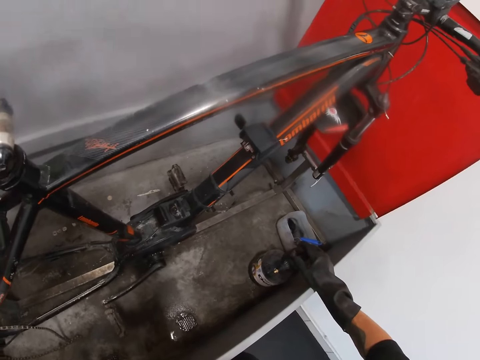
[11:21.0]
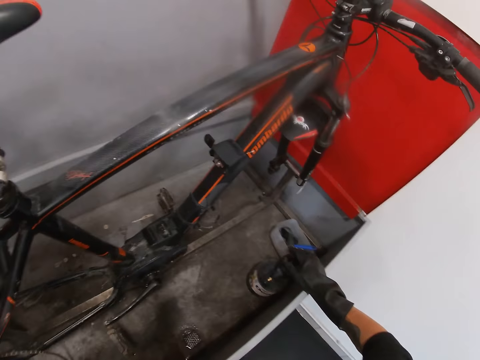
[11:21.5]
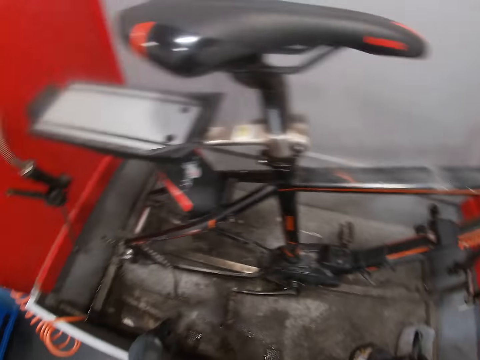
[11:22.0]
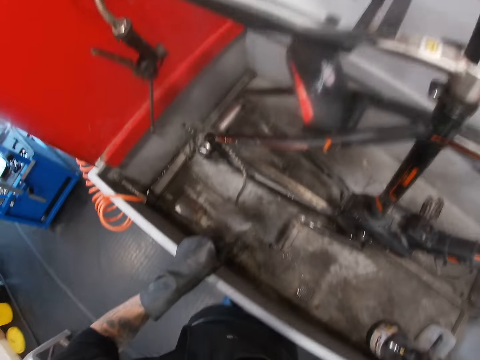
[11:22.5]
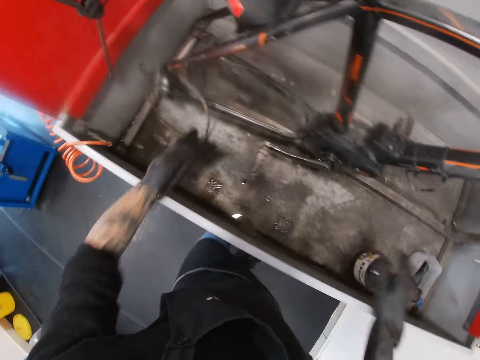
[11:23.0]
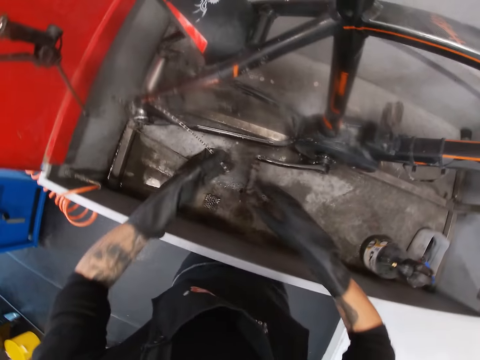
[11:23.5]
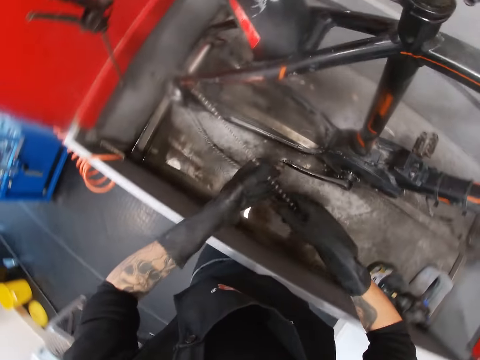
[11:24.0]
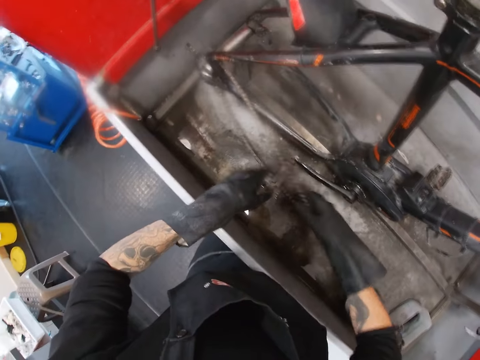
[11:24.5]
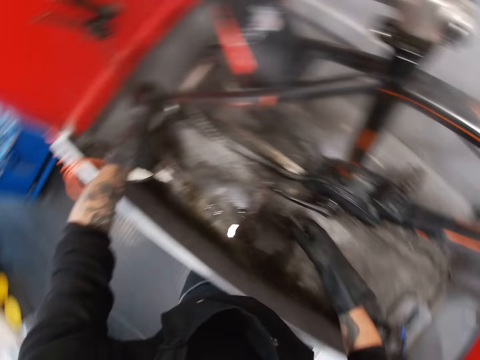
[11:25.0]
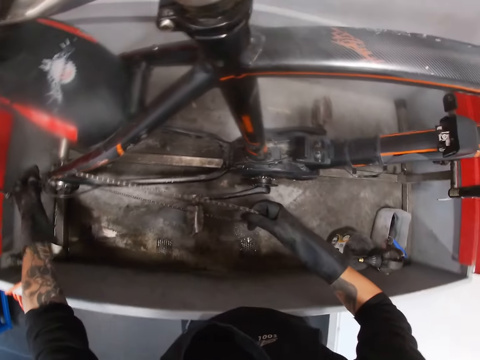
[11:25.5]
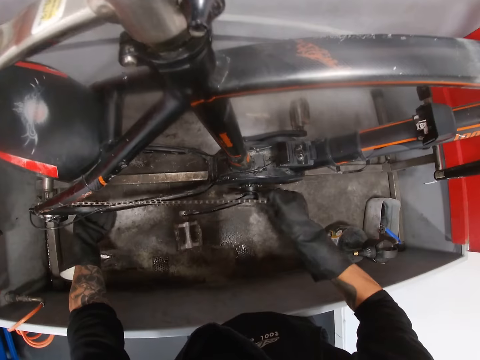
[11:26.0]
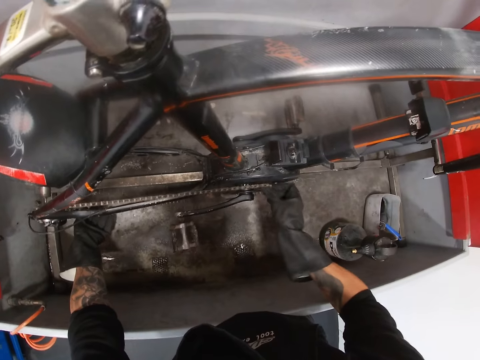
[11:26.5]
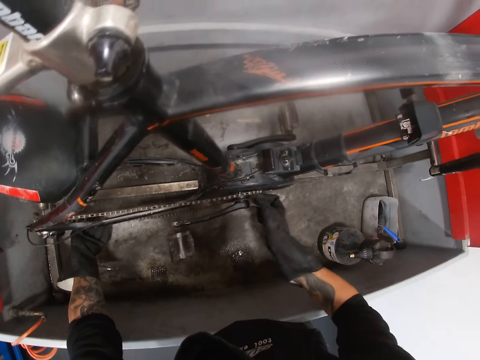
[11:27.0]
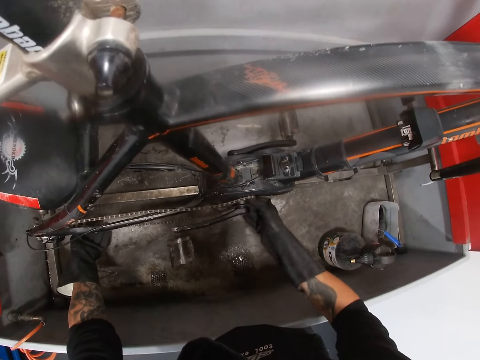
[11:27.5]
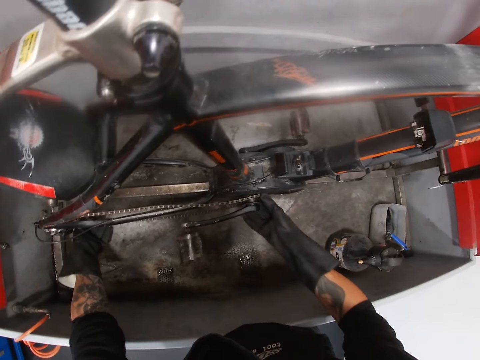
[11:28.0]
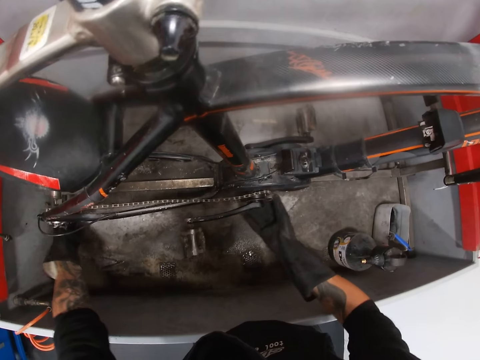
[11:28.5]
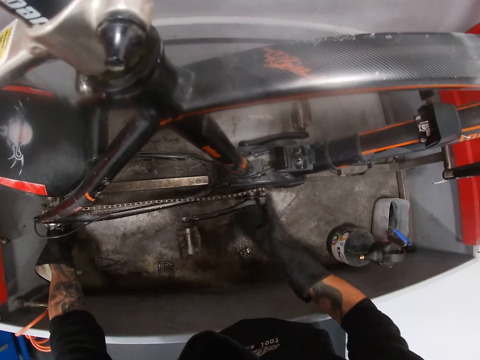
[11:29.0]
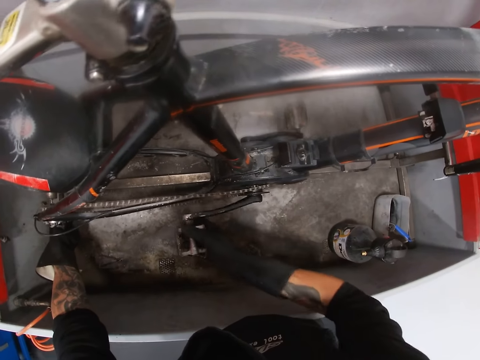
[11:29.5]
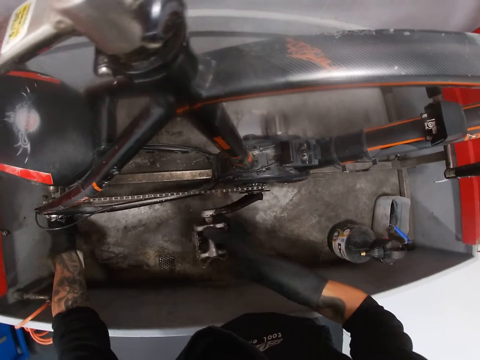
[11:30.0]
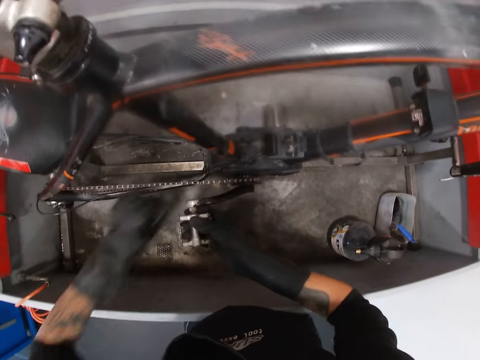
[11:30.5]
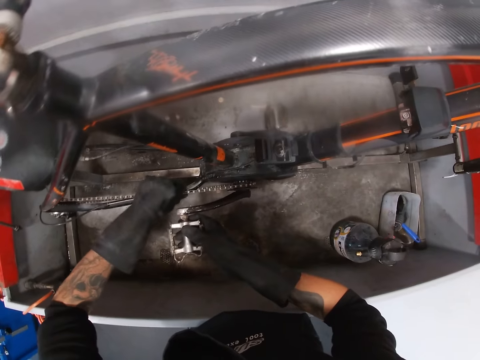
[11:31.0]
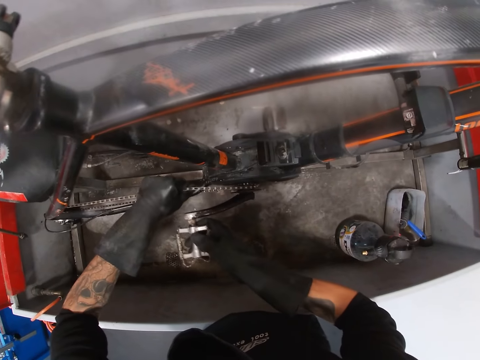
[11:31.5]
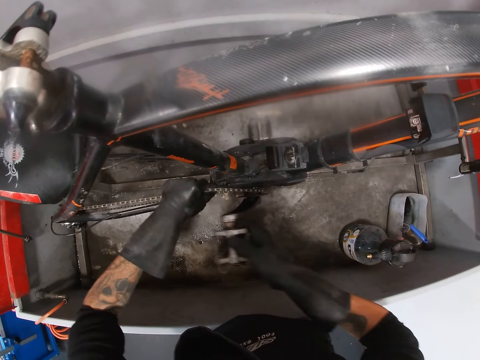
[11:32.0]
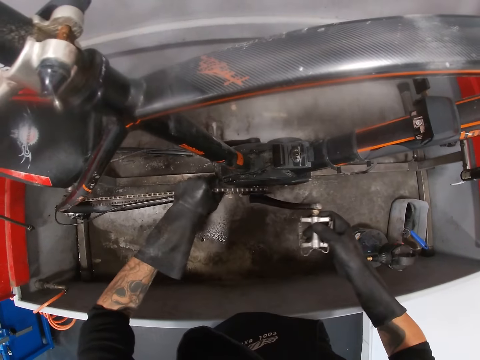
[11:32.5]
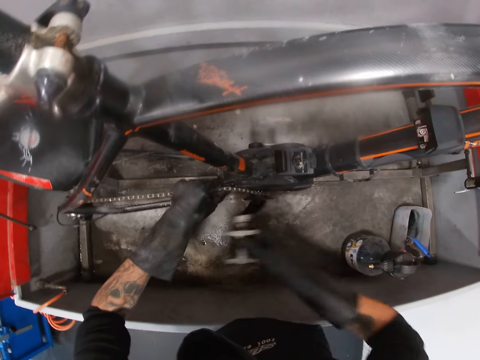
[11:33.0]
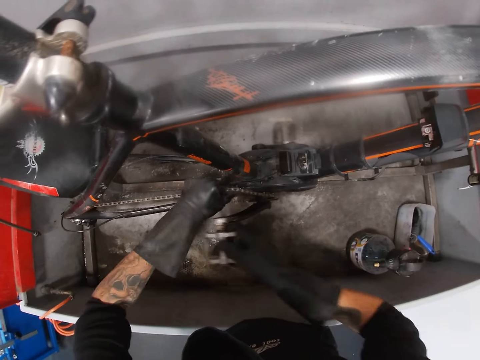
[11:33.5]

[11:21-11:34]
The camera wearer picks up the chain of the bicycle from the bicycle wash with his left hand. He fixes the chain of the bicycle to the chainring of the bicycle with both hands. He pulls the bicycle chain. He rolls the pedal of the bicycle with his right hand. He holds the chain of the bicycle with his left hand.

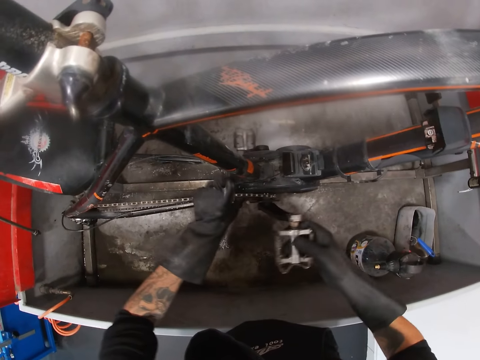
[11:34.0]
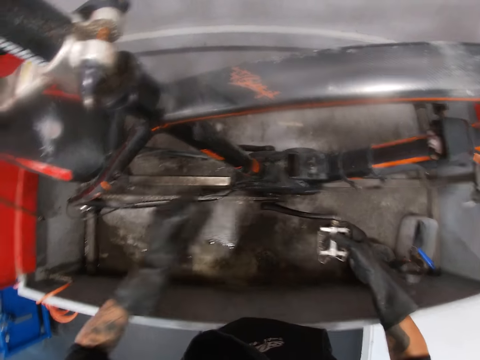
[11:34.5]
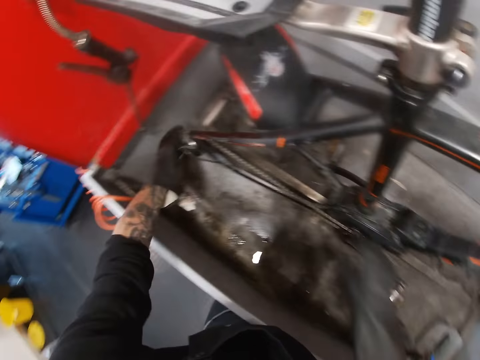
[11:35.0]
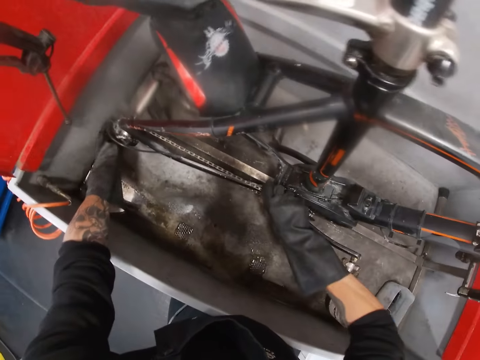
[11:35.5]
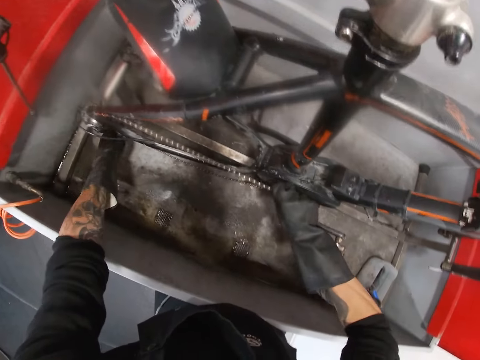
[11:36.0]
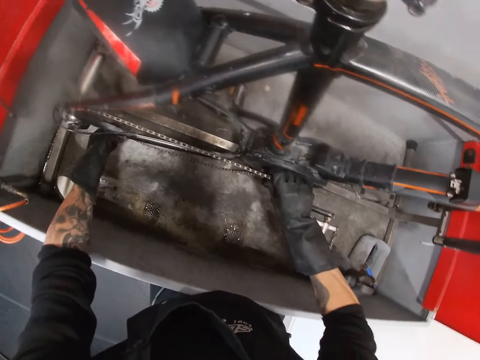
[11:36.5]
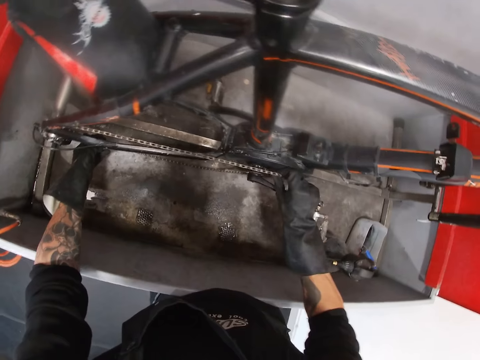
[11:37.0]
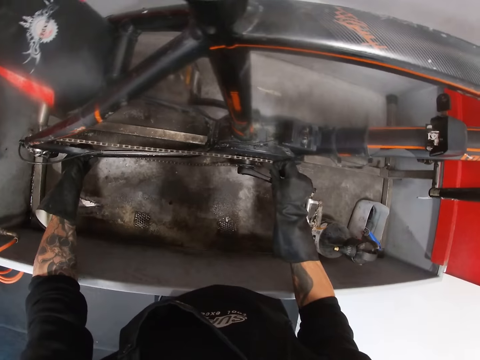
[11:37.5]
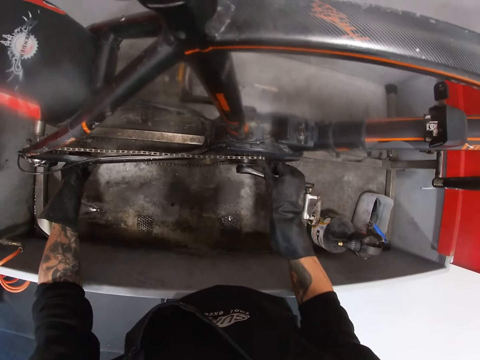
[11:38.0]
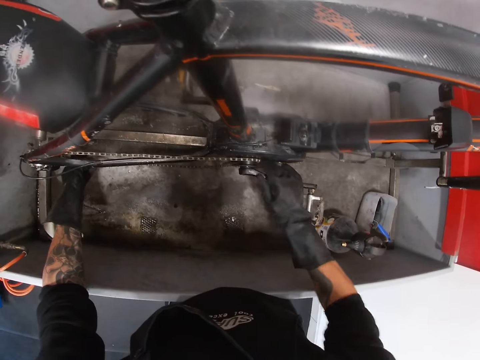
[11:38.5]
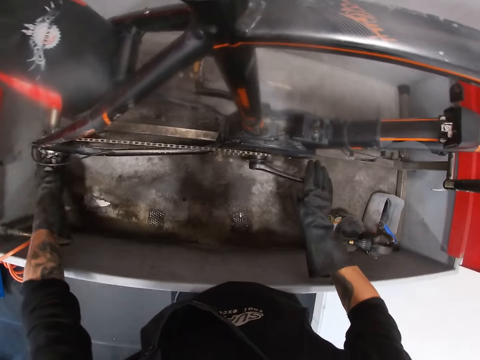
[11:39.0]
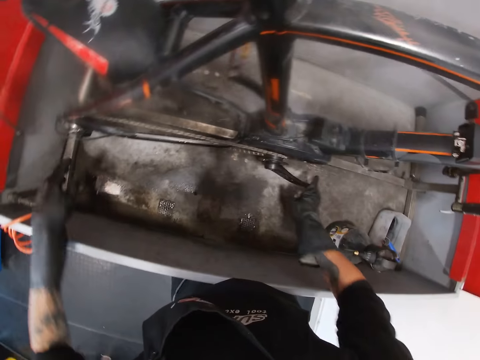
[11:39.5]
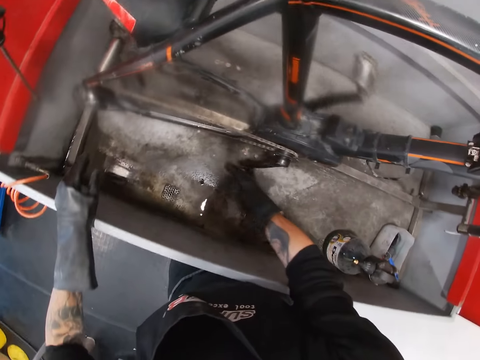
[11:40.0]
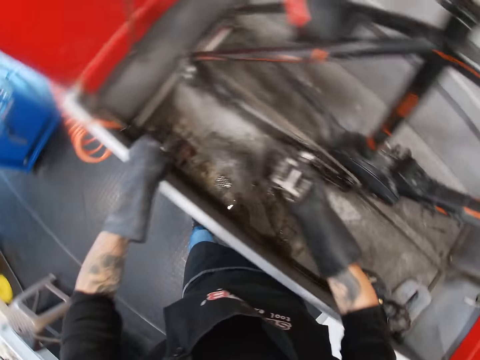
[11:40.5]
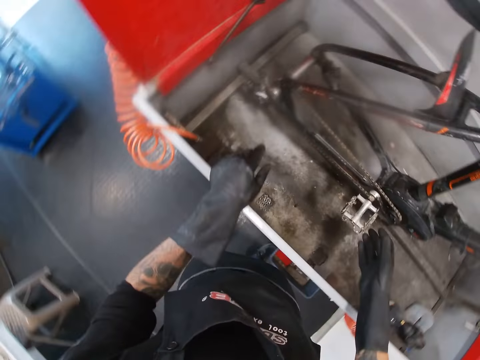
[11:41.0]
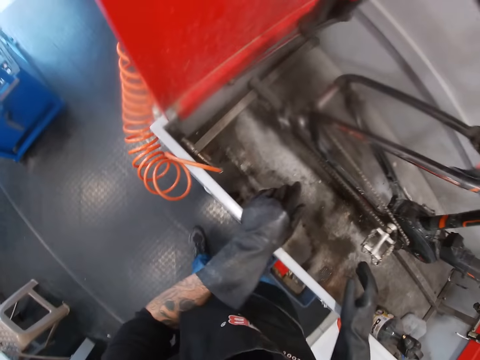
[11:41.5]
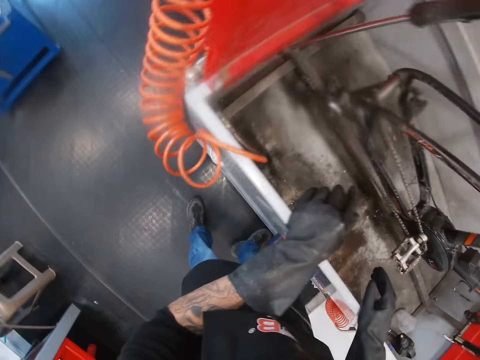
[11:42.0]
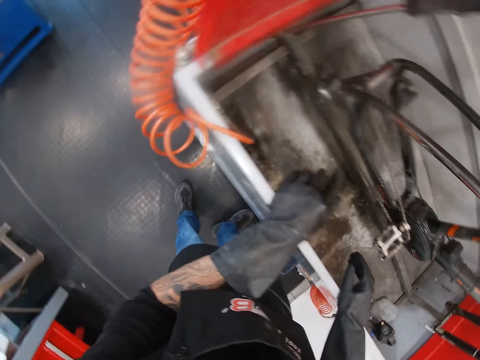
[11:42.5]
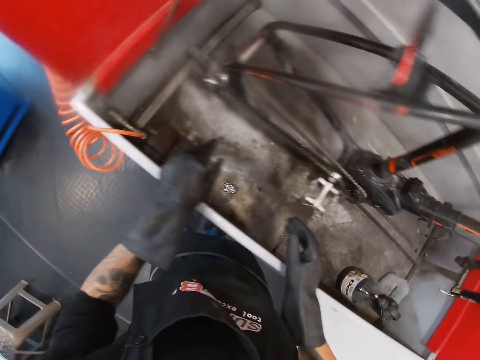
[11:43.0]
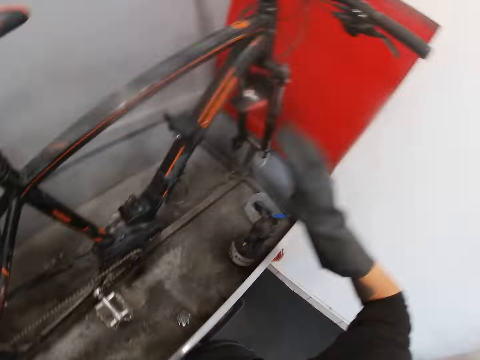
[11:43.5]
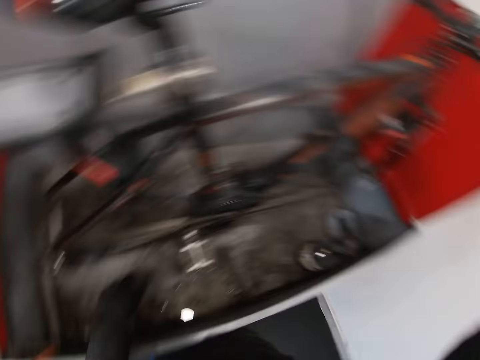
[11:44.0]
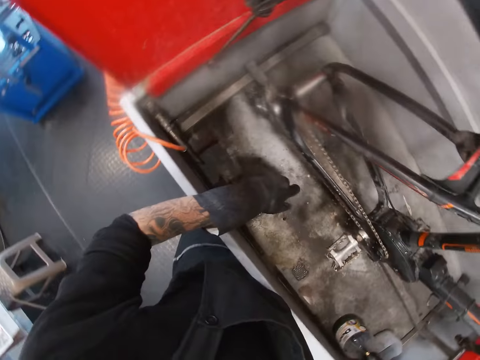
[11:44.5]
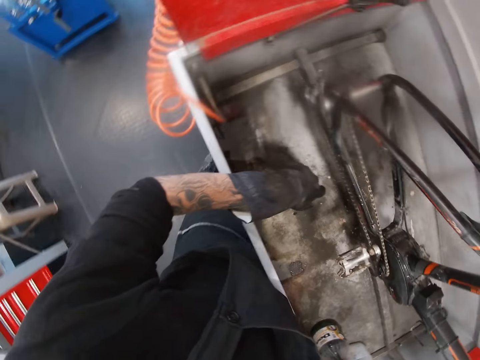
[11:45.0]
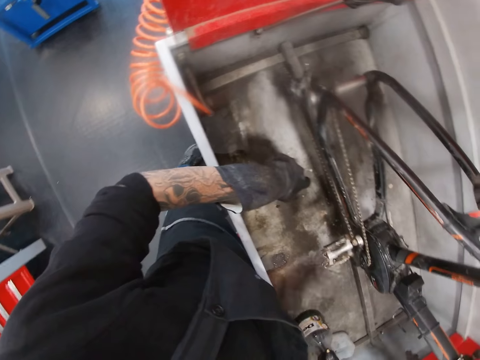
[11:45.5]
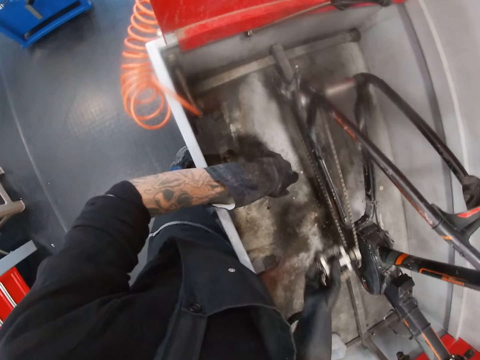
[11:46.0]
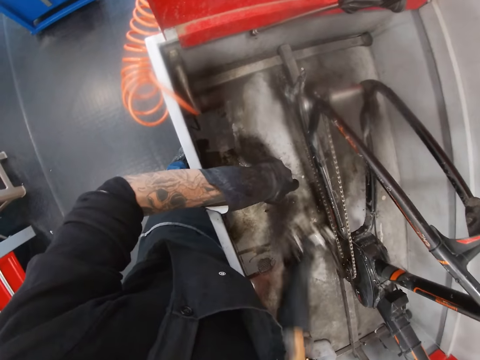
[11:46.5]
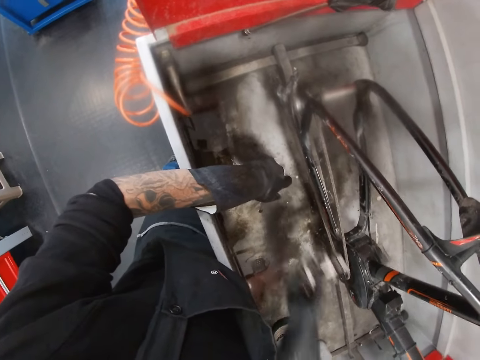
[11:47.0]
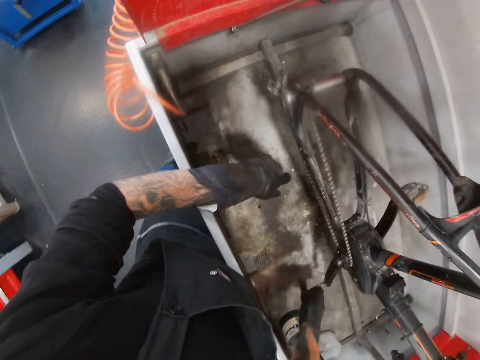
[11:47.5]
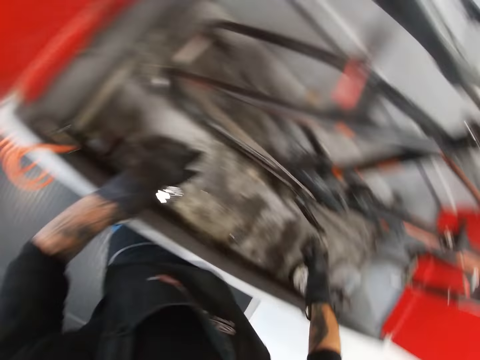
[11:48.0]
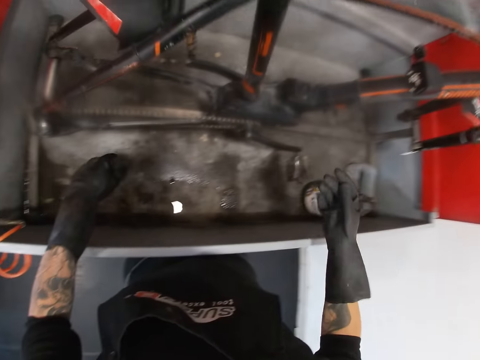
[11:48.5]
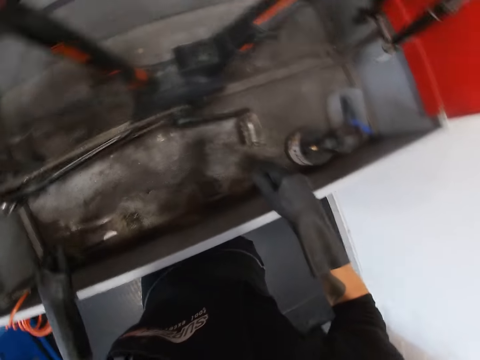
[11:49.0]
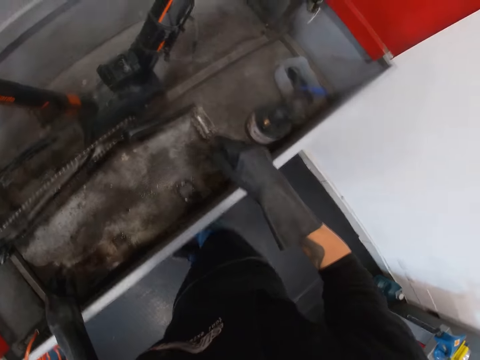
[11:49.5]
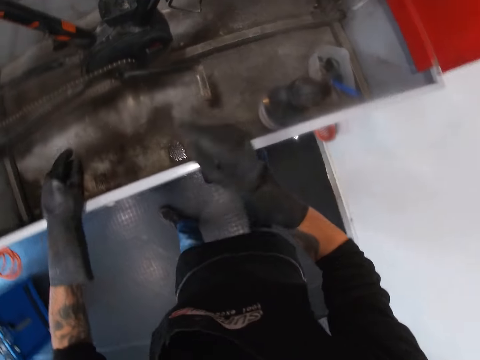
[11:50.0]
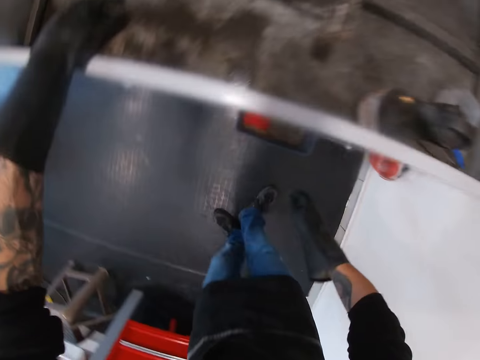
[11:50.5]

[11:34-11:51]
The camera wearer takes his right hand off the pedal of the bicycle. He fixes the chain of the bicycle to the chainring of the bicycle with both hands. He rolls the pedal of the bicycle with his right hand. He places his left hand on the bicycle wash. He takes his right hand off the pedal of the bicycle. He places his right hand on the bicycle wash. He presses the brake lever of the bicycle with his right hand. He holds the handlebars. He looks at the seat stay frame. He rolls the pedal of the bicycle with his right hand. He takes his right hand off the pedal of the bicycle. He places his right hand on the bicycle wash. He takes his right hand off the bicycle wash.
